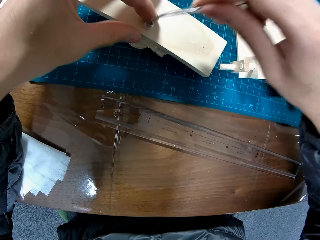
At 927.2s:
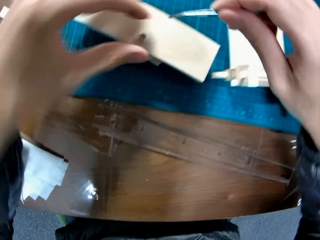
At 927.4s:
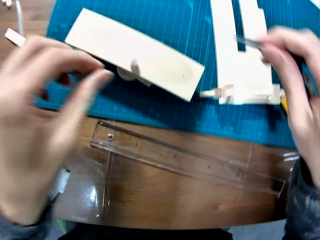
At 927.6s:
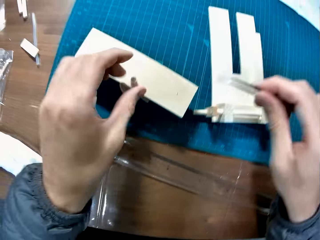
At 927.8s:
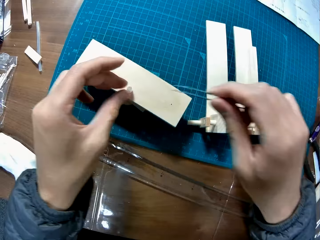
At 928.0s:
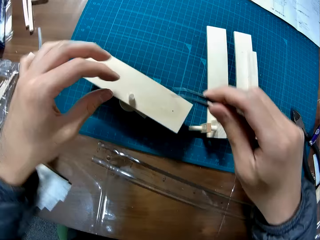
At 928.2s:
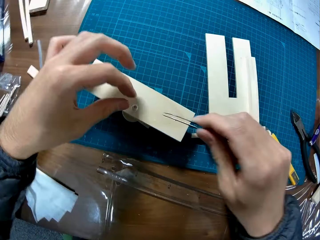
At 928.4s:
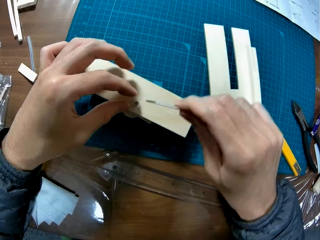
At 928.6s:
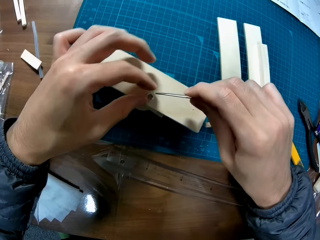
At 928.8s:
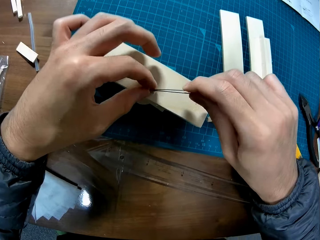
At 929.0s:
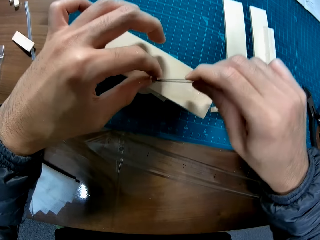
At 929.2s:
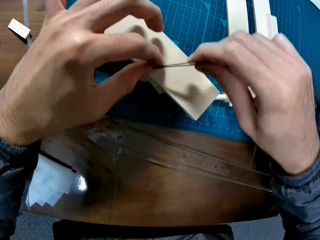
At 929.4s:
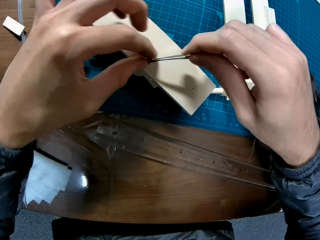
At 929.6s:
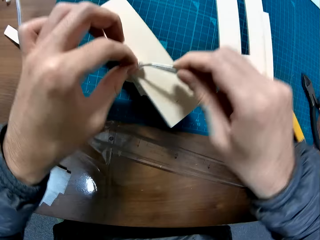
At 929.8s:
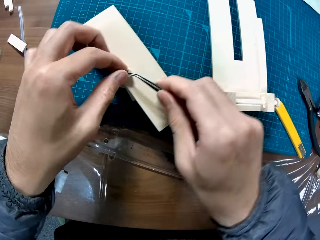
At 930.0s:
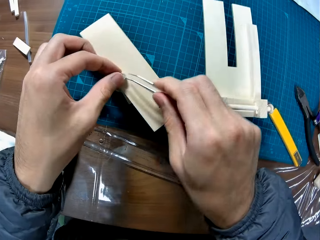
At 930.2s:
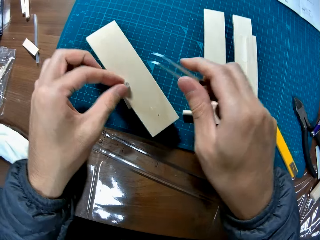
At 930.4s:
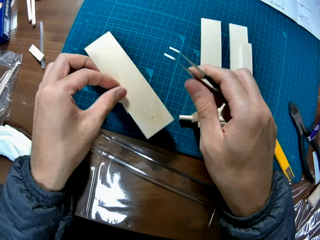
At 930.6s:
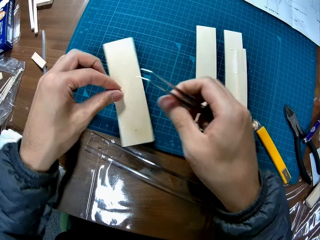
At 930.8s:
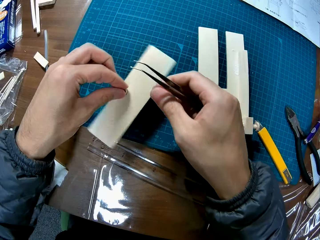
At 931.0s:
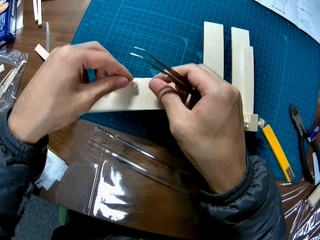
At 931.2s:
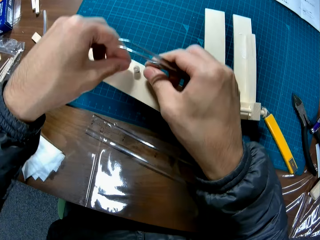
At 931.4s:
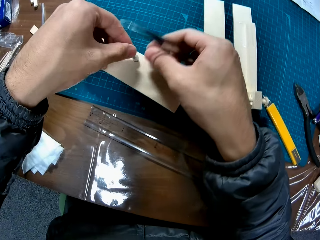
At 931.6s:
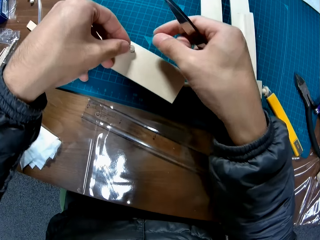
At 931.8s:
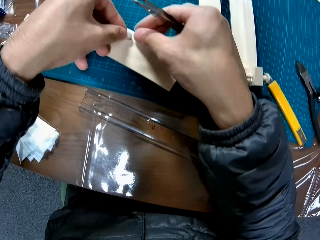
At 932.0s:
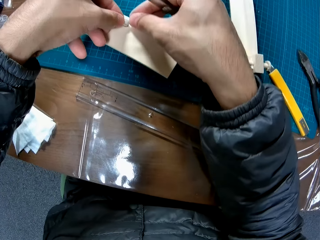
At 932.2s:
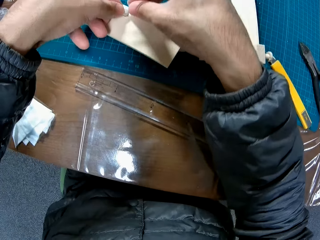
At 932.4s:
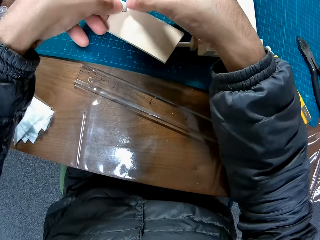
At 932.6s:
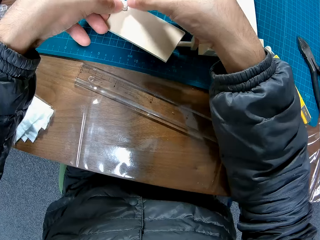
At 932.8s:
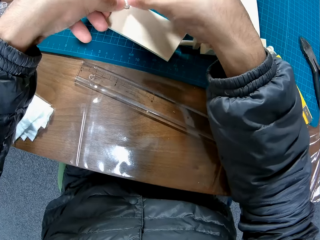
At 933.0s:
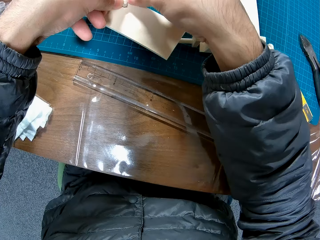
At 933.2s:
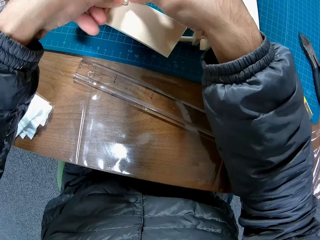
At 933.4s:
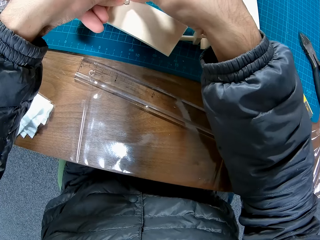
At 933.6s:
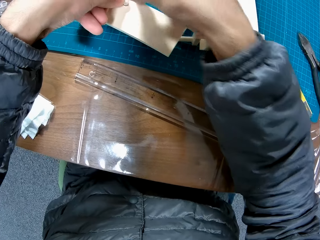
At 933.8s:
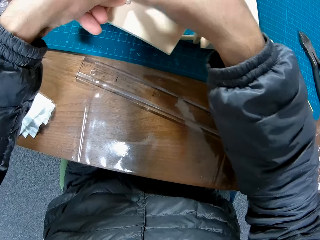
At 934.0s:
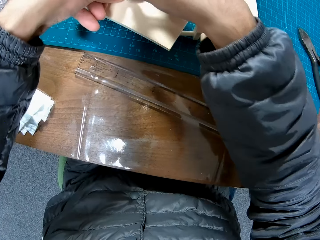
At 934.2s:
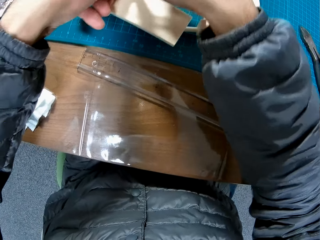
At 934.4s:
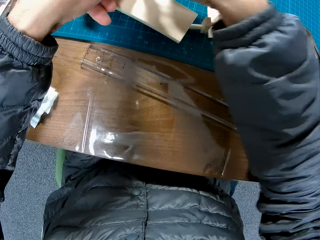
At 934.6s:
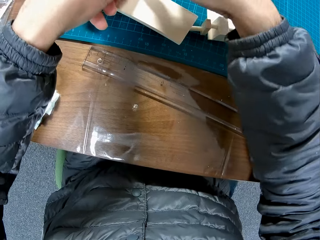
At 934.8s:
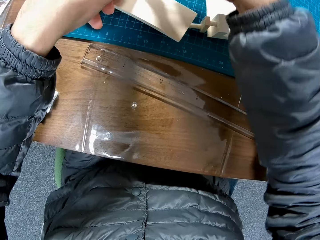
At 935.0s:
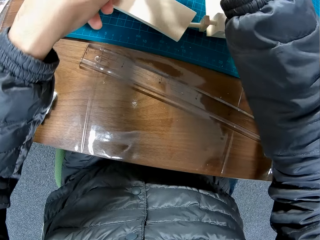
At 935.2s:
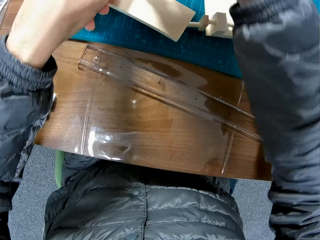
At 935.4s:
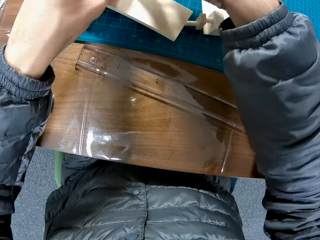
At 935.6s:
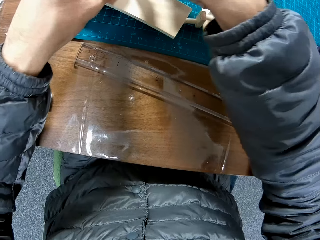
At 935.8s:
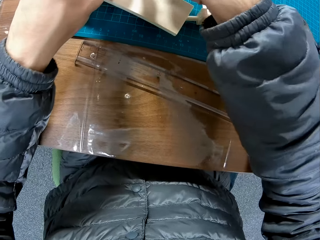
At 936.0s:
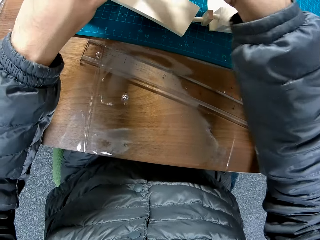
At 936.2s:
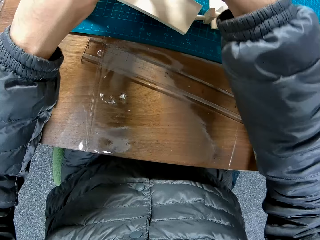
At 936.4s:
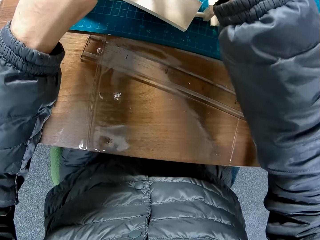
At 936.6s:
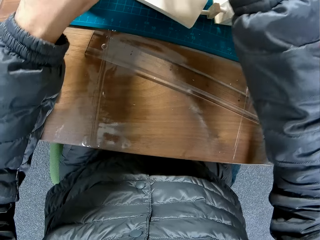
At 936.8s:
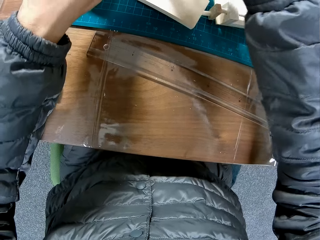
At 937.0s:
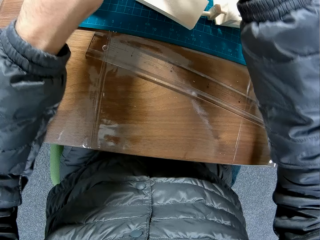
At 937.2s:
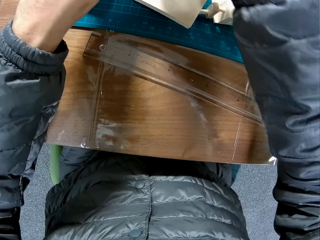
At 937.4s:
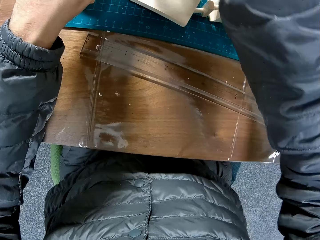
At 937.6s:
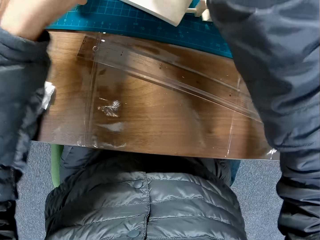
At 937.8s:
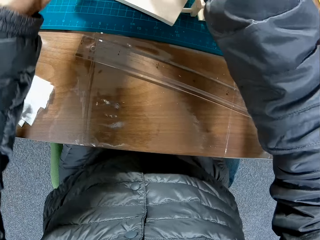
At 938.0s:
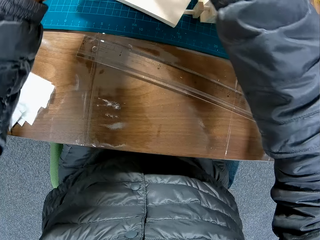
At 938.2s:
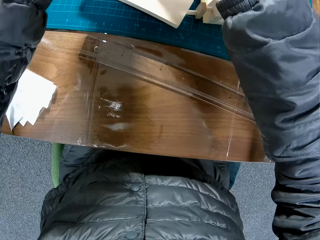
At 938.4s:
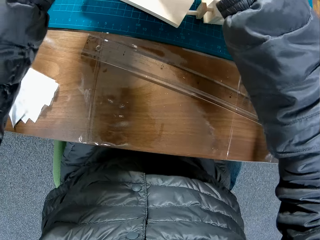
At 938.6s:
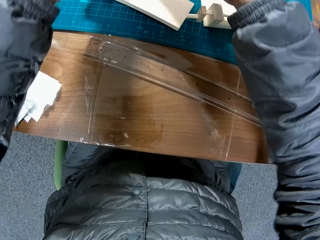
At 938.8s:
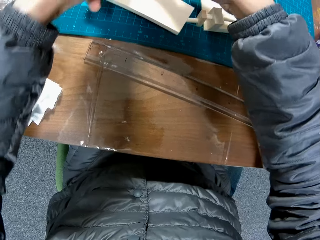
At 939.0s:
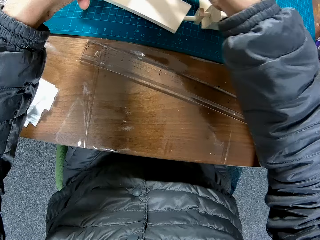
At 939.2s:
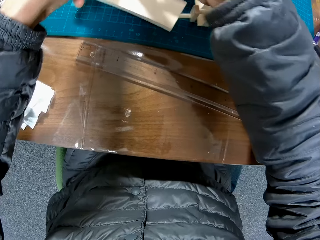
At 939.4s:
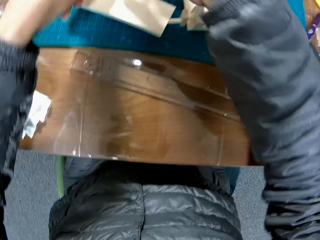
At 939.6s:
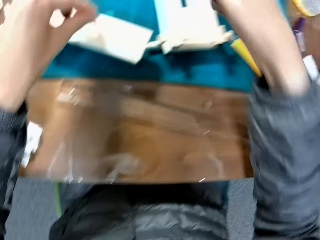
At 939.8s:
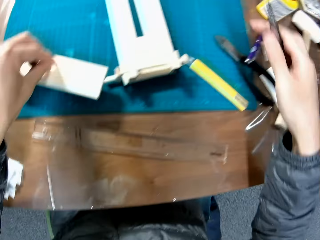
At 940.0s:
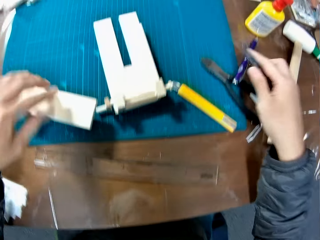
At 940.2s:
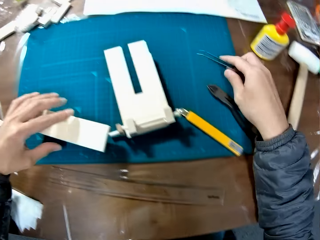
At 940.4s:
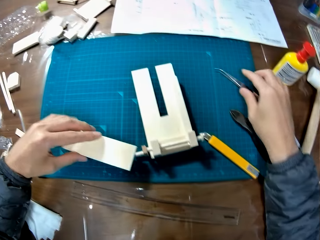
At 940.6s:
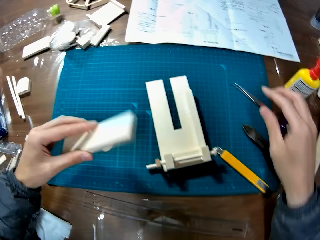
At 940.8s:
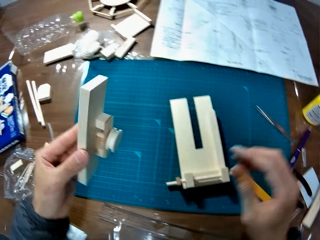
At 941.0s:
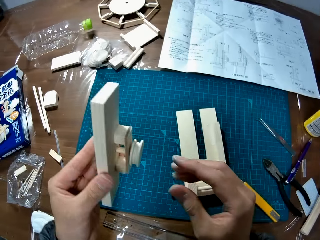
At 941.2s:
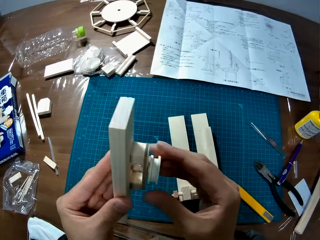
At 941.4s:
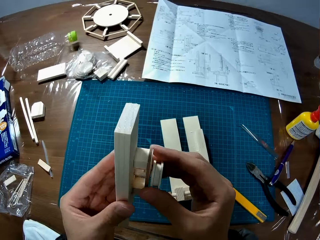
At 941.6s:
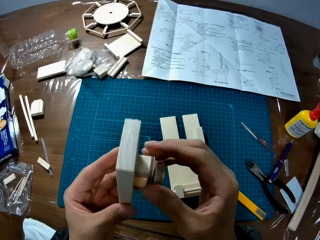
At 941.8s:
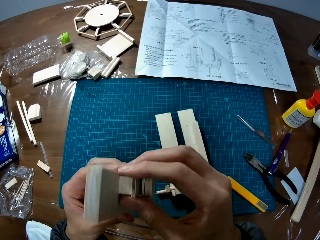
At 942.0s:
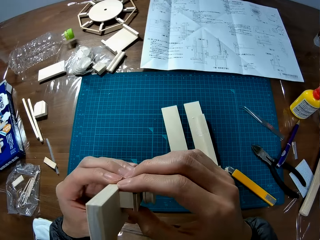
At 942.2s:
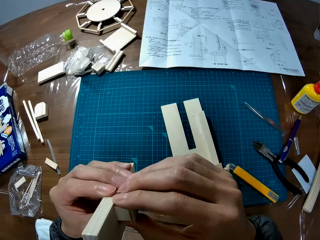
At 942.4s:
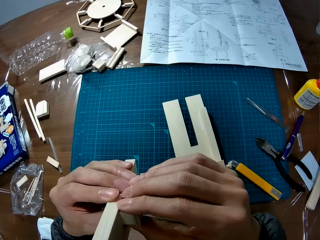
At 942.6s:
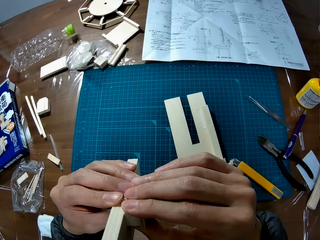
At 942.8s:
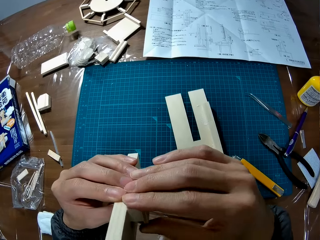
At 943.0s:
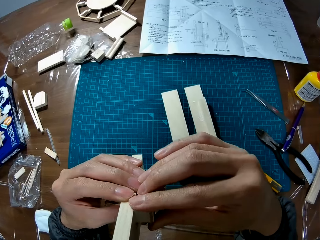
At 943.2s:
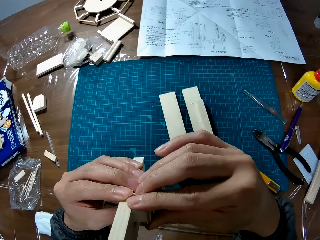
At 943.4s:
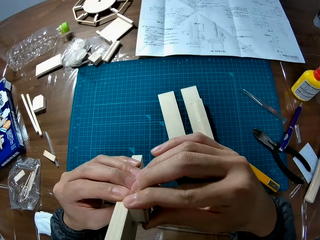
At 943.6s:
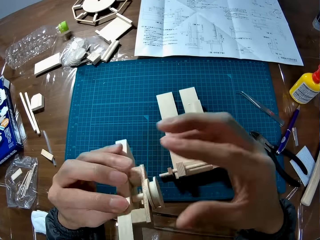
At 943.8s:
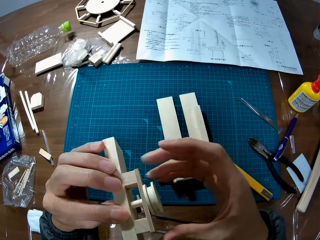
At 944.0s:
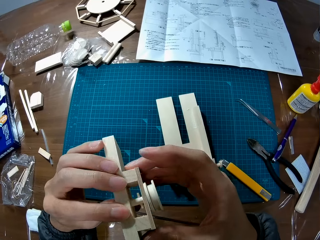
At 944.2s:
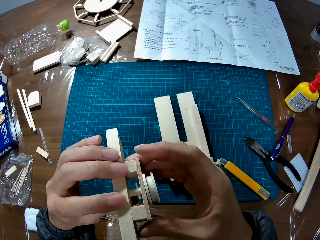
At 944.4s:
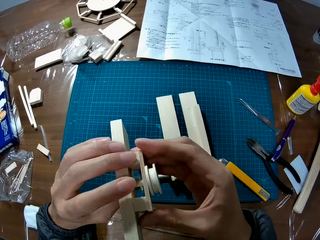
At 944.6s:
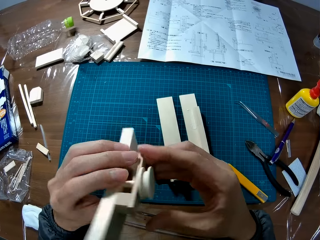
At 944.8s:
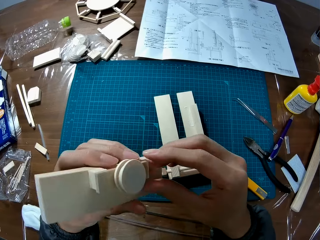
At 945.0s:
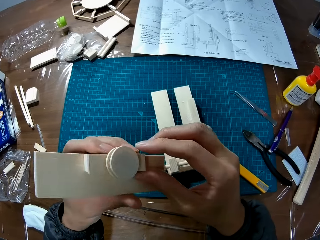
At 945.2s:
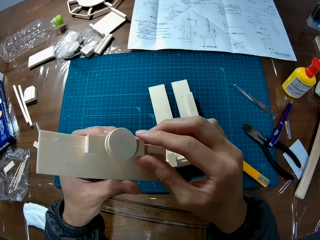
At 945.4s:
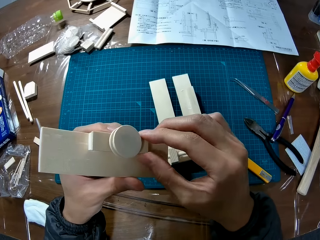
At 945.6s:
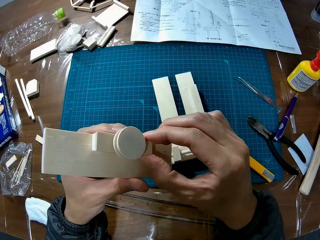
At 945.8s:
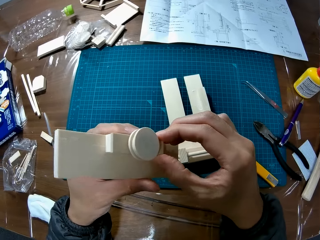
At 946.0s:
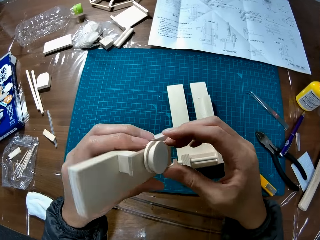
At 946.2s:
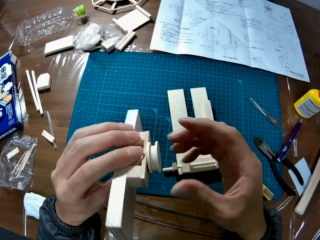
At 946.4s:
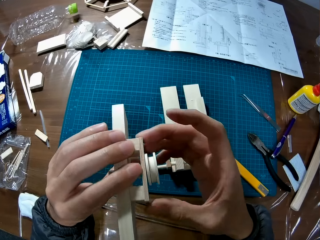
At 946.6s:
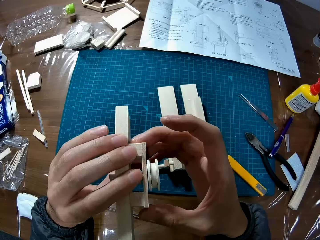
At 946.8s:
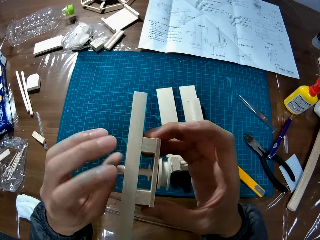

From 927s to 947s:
The camera wearer puts the rubber tip in the wooden craft part. He puts the tweezer on the cutting mat on the table and picks up the wooden model on the cutting mat on the table with his left hand. He holds the wooden craft part with his hands. He adjusts the wooden model in his hands.

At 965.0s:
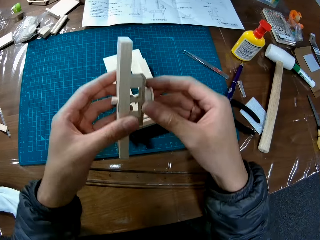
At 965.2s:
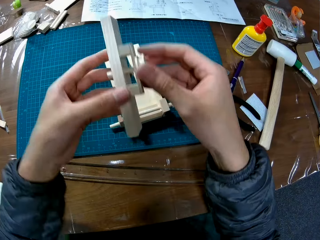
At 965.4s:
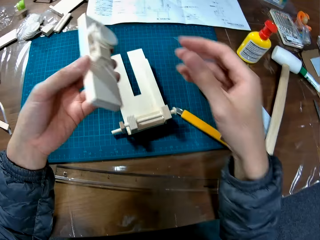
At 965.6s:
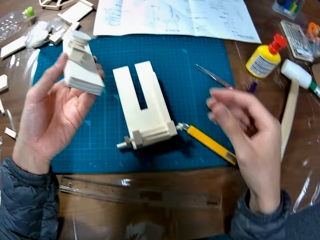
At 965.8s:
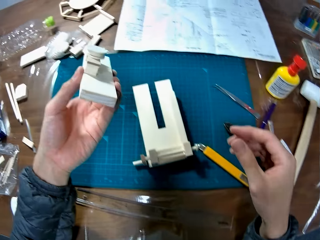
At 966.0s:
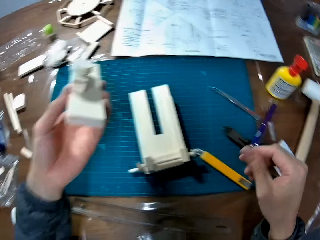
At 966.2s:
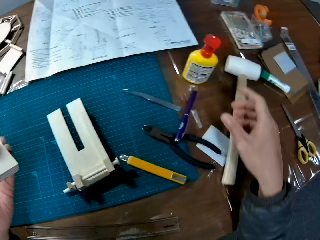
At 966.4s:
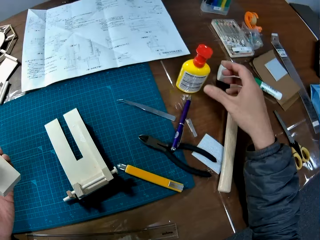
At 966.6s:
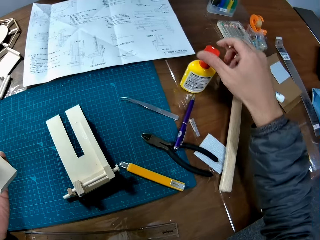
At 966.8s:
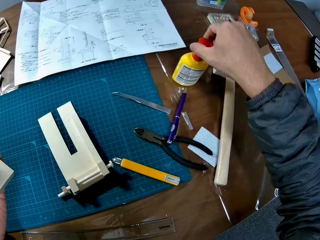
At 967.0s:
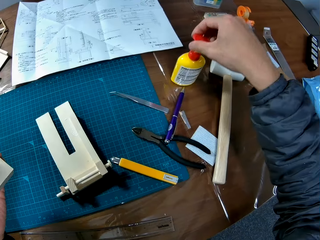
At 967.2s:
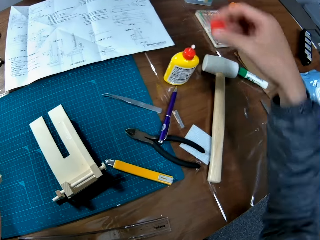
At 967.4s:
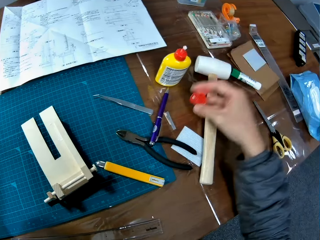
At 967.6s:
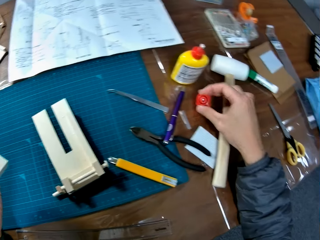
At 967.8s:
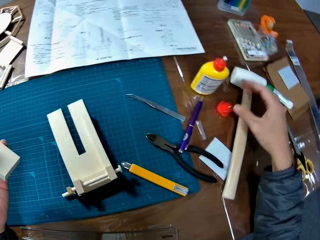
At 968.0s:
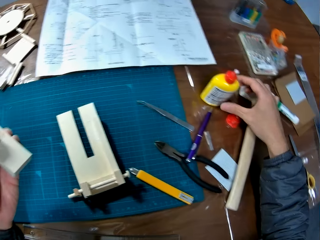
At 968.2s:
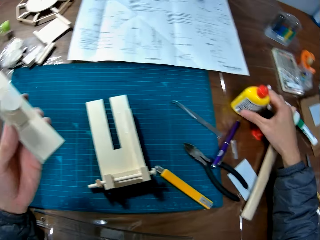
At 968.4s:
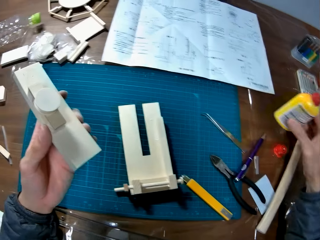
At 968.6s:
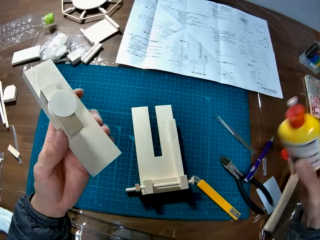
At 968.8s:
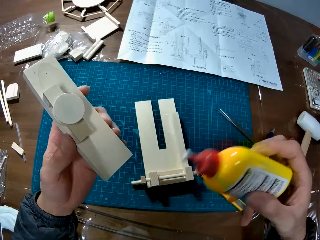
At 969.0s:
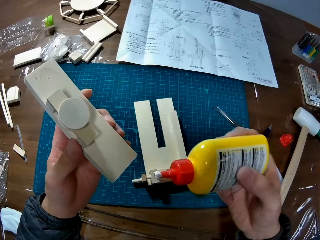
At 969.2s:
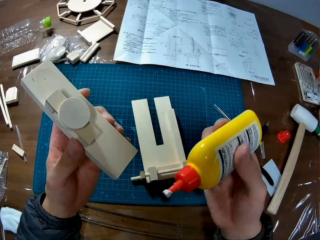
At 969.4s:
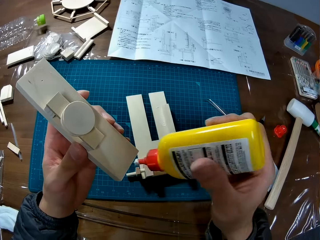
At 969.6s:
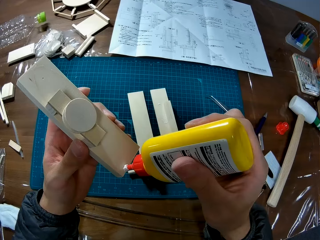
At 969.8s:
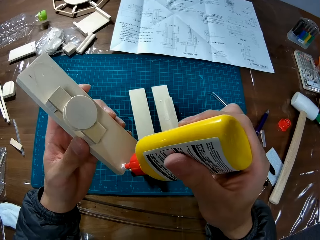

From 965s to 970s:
The camera wearer opens the glue container on the table with his right hand. He puts the cover of the glue container on the container. He picks the glue on the table. He puts the glue lid on the table. He picks up the glue container on the table with his right hand. He puts glue on the wooden craft part.
